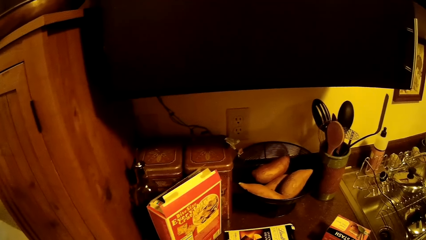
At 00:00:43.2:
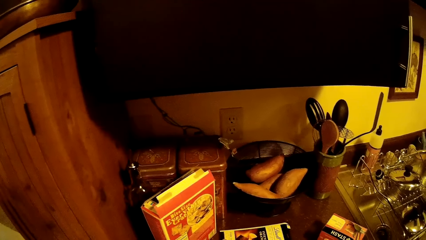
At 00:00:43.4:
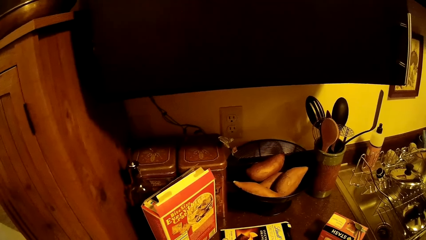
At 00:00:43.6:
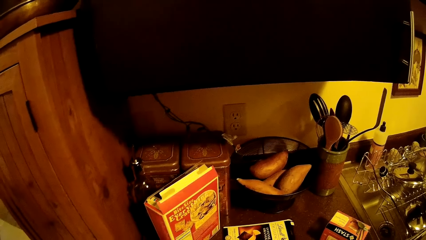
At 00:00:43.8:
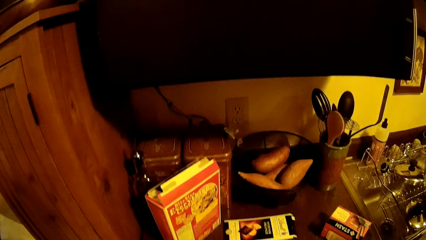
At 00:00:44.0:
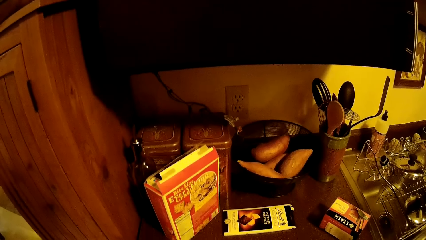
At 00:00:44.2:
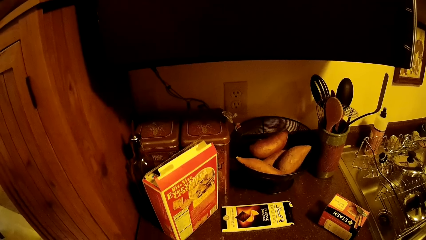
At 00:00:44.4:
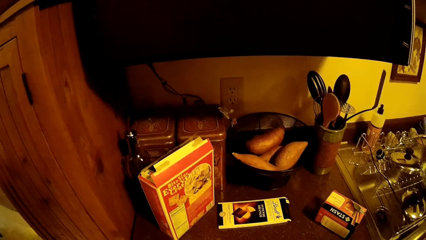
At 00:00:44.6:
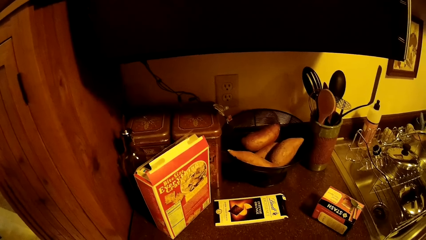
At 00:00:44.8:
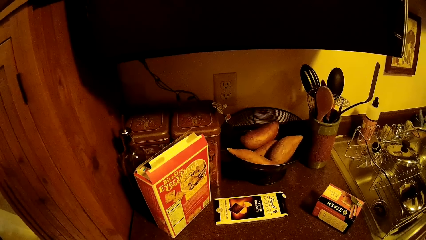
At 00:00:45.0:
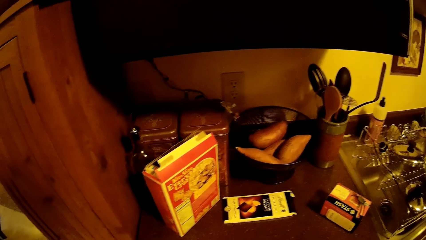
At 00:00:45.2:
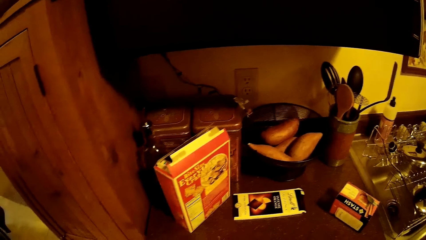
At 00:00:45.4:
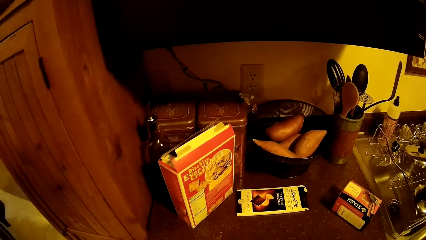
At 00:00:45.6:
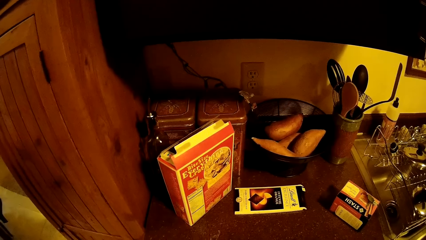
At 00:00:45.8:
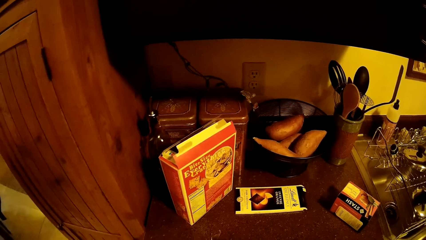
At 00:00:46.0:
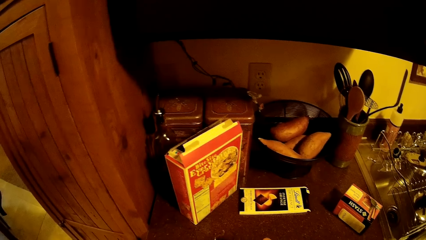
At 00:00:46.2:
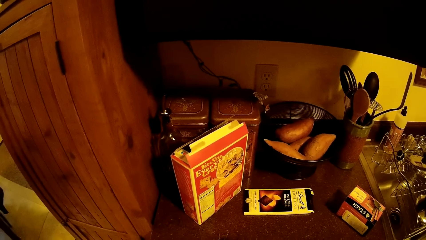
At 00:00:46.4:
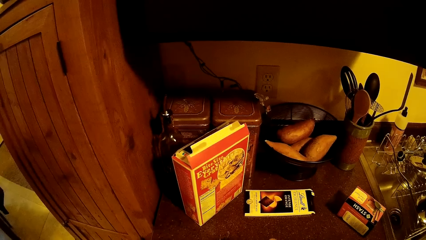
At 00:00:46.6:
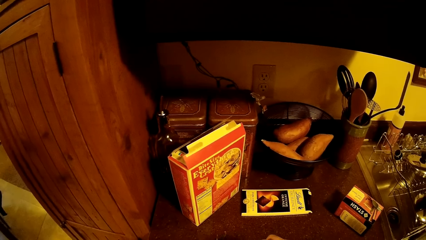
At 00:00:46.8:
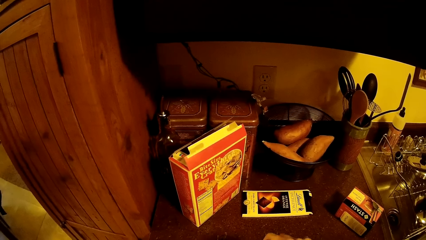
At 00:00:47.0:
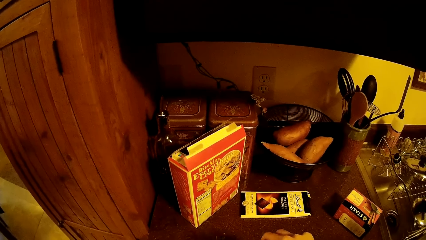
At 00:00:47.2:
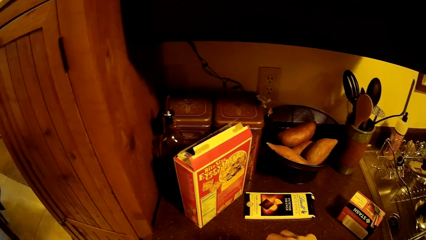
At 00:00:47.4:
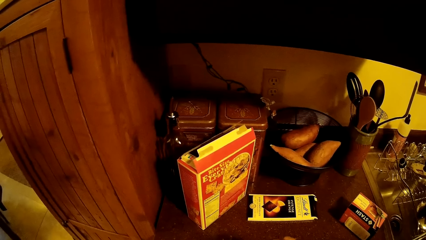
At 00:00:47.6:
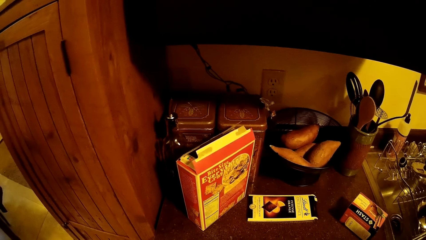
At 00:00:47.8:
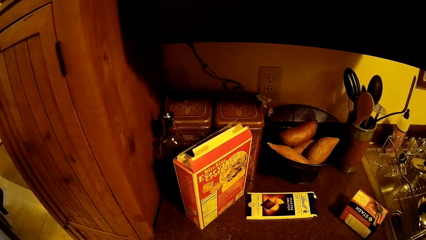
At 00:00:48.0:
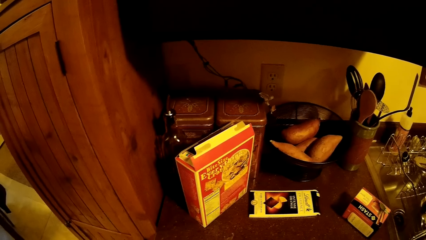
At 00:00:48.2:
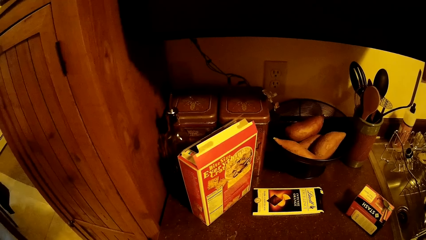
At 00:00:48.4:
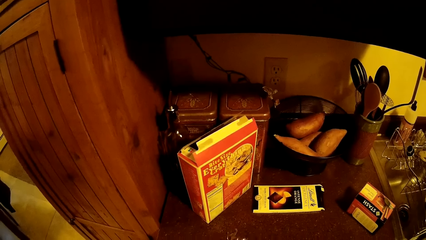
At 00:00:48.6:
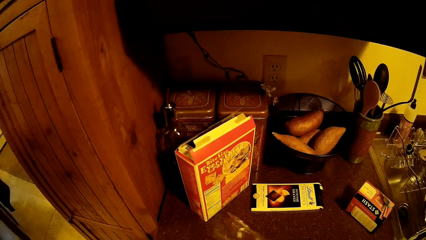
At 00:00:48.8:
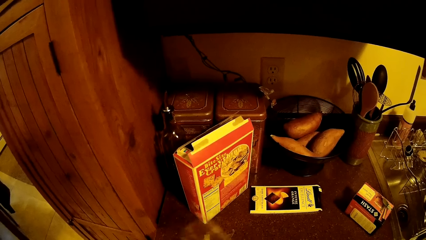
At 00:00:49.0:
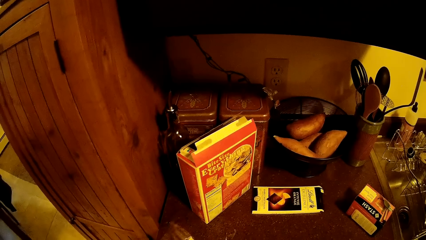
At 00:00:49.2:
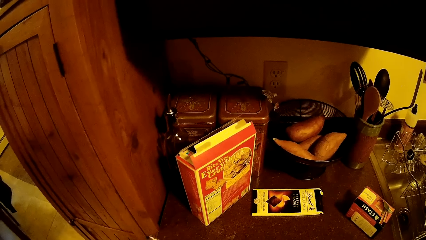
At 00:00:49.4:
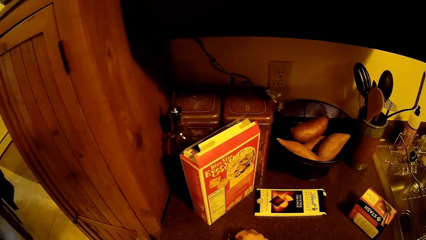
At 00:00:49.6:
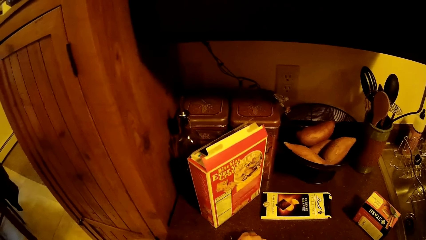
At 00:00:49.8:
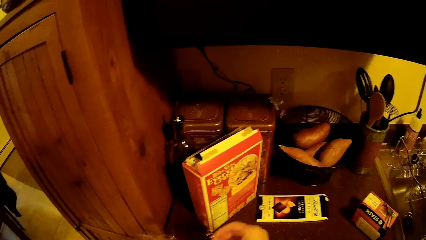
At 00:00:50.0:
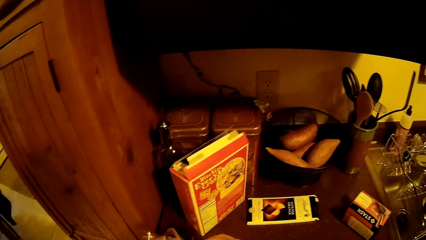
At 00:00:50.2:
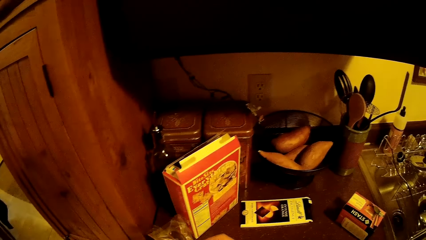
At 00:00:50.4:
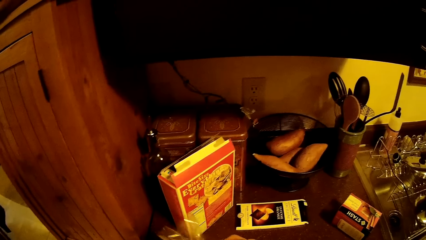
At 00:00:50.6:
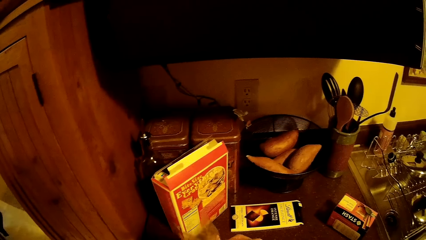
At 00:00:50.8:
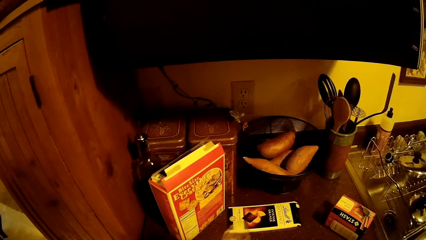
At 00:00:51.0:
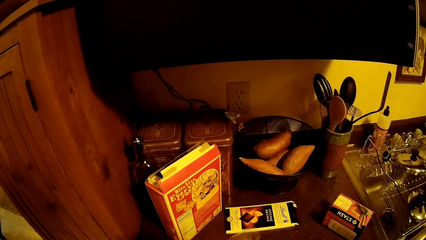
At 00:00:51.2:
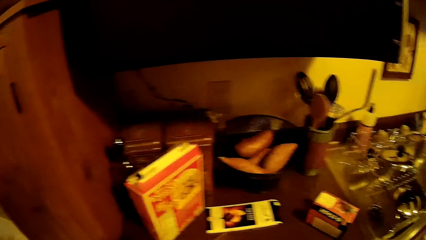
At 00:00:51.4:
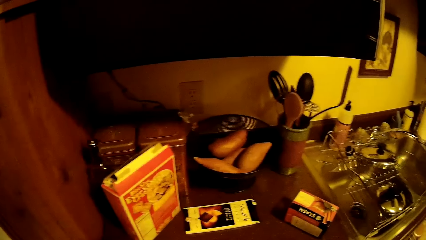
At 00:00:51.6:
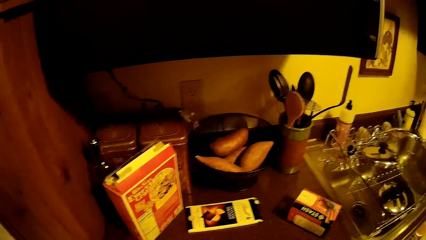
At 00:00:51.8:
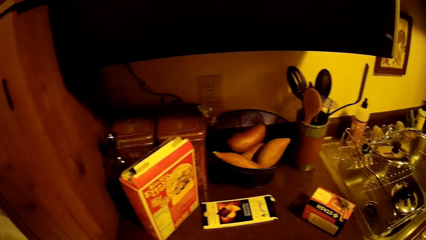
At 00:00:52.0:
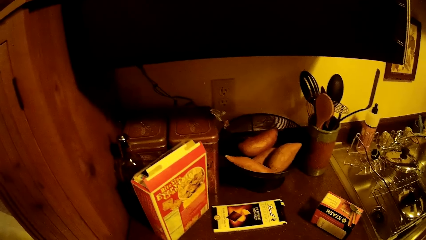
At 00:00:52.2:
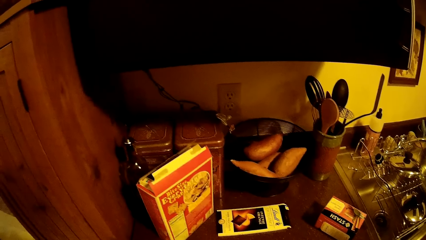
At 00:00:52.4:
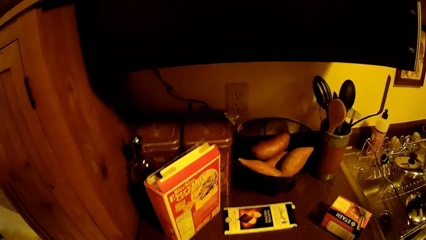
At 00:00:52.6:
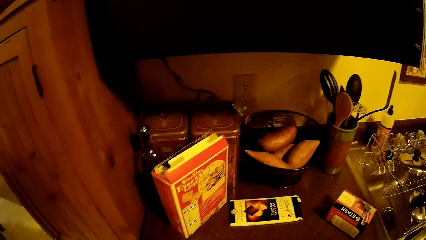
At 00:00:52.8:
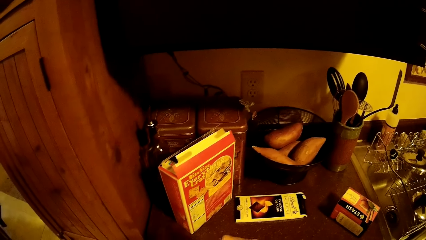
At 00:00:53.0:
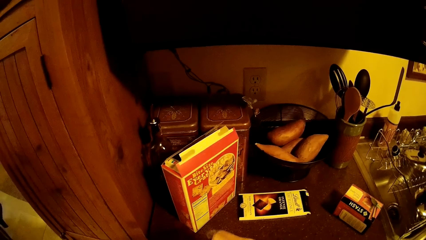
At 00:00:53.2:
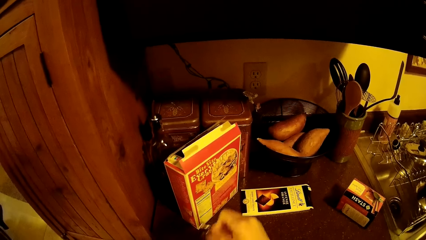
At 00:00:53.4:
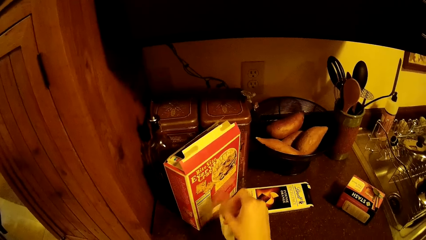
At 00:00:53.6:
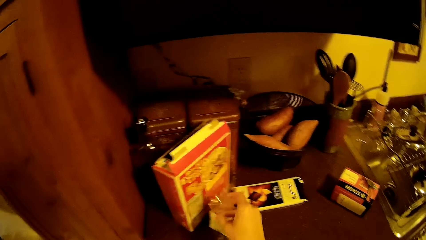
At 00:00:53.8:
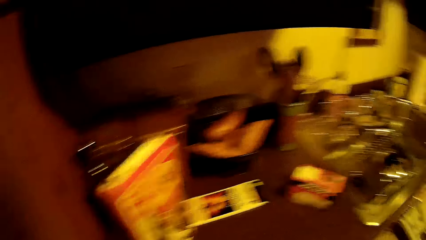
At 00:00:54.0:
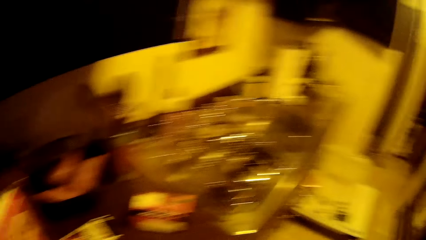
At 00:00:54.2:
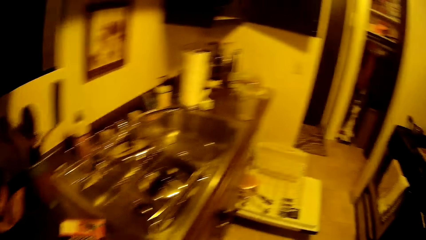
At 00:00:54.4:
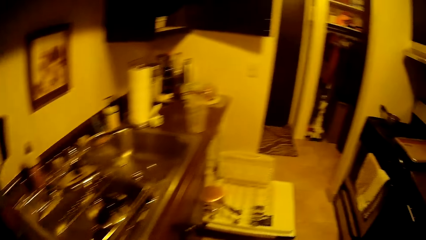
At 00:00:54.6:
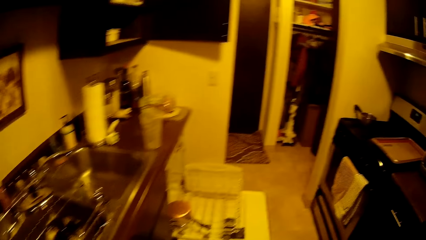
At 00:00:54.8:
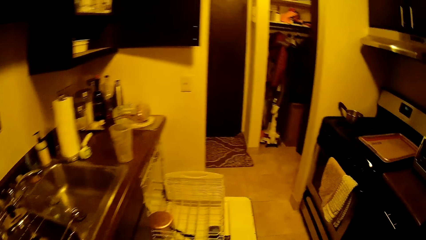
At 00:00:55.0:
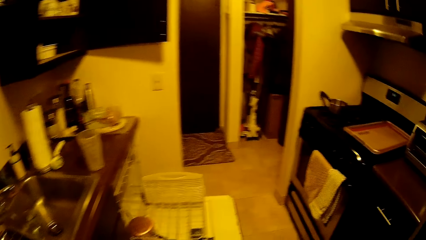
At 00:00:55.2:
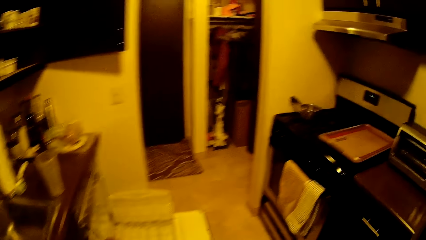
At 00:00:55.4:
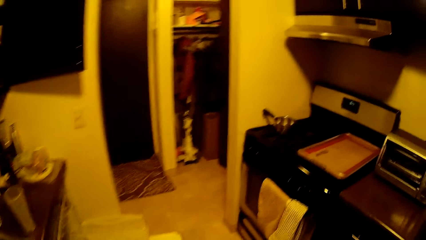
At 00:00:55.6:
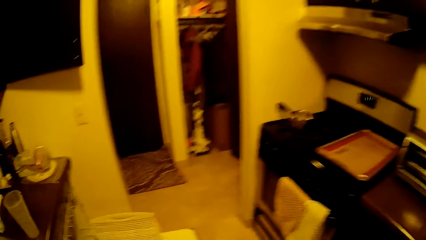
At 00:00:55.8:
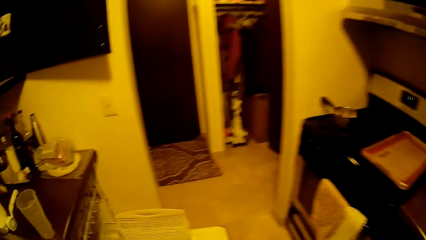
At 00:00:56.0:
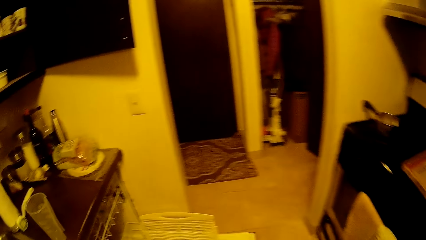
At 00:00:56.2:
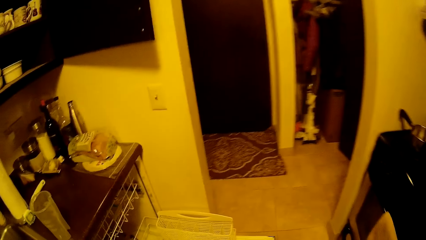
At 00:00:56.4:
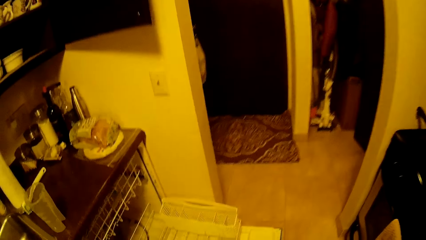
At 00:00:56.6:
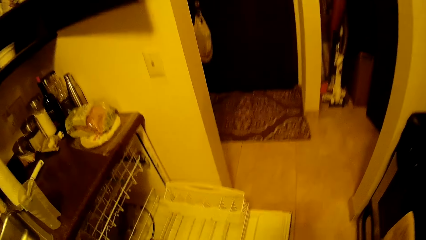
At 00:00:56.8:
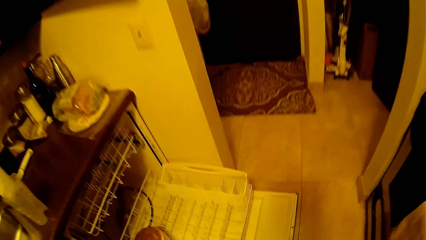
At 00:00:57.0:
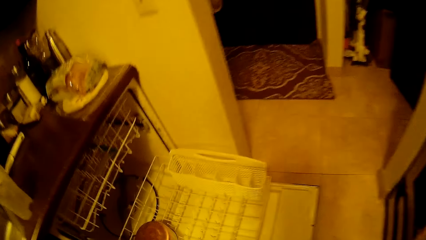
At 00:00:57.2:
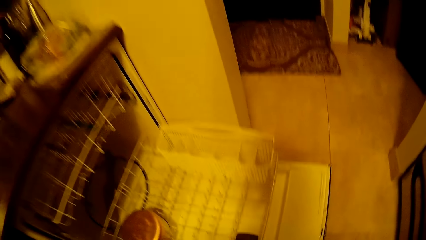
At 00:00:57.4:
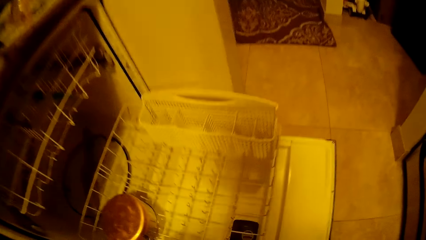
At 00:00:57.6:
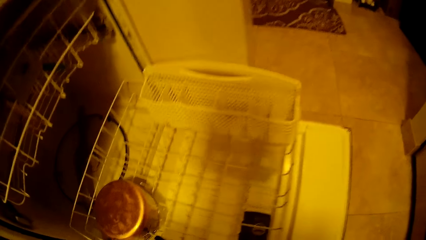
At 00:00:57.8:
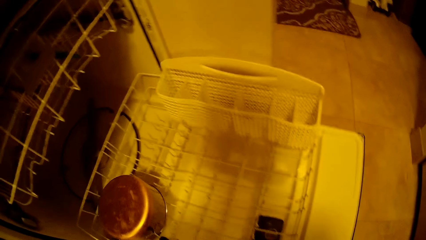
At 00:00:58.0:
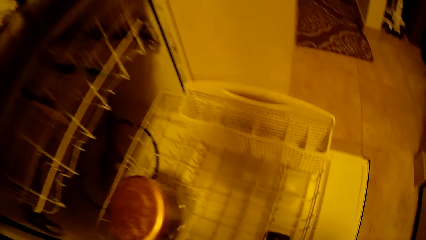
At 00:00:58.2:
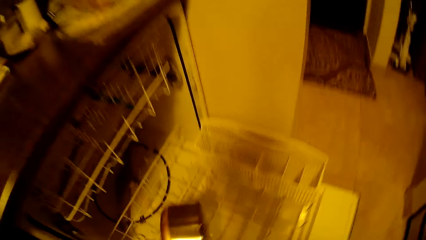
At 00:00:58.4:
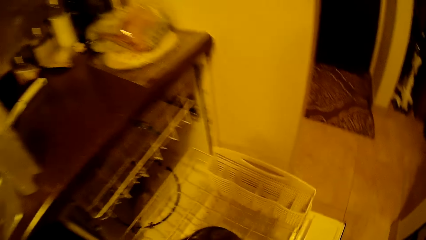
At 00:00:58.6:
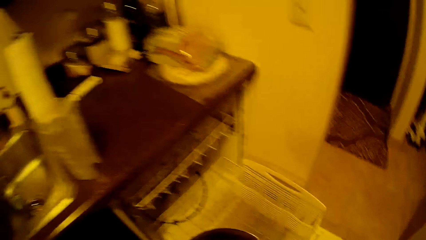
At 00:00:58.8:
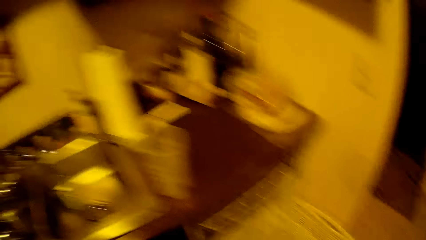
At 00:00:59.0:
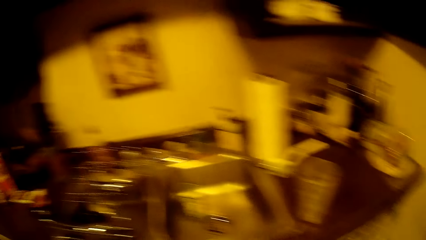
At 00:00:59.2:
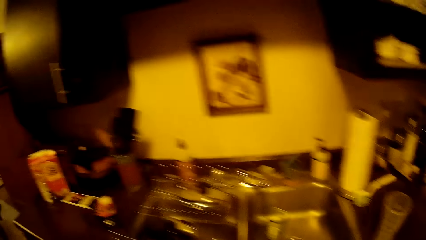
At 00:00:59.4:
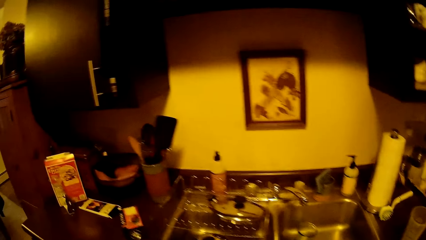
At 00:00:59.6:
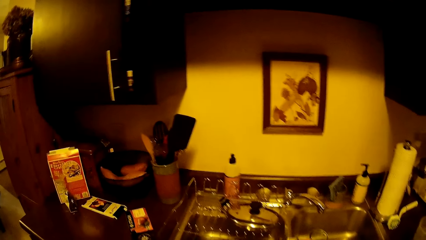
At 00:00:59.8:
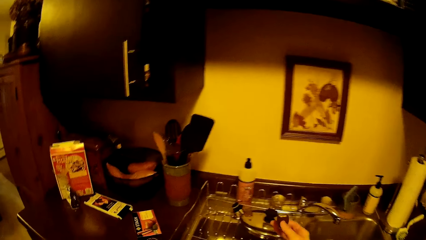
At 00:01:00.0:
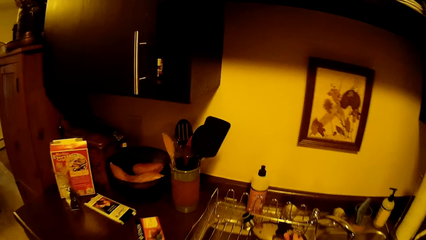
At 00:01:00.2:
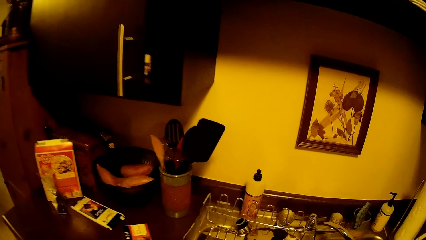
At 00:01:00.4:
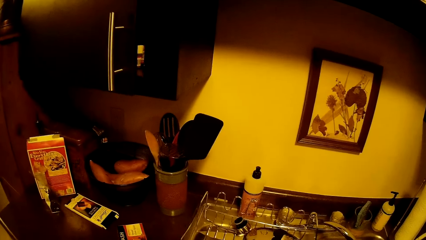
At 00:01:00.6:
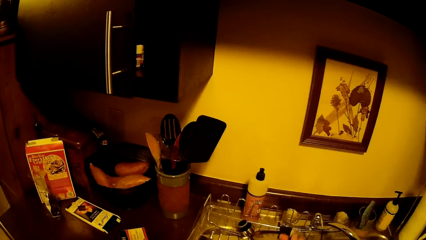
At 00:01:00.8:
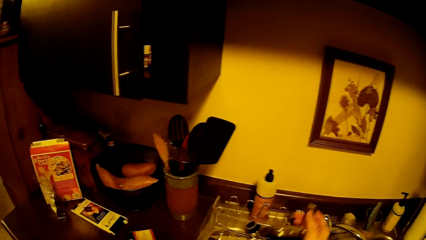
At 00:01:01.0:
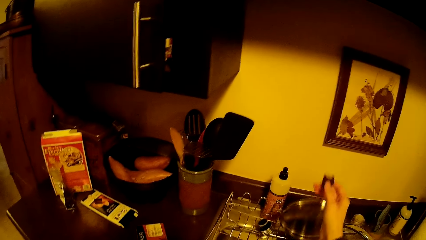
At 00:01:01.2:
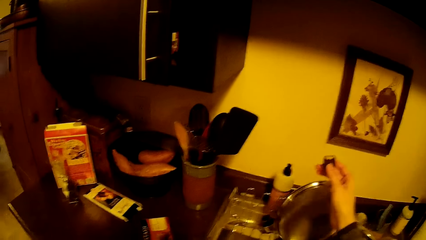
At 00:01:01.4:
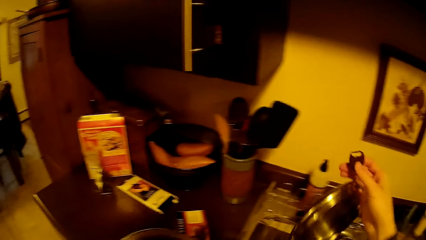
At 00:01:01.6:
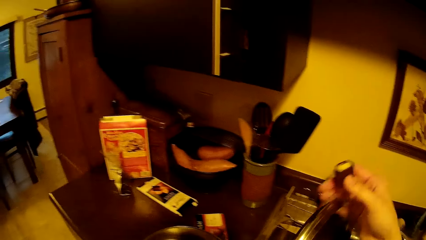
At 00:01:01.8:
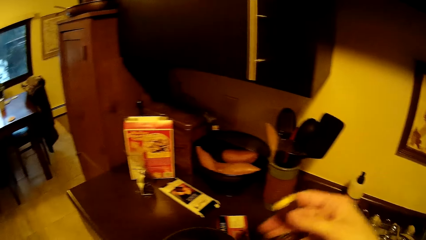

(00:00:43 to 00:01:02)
The camera wearer holds the paper, moves her hand, and holds the paper. She picks up a piece of plastic bag from a table with her right hand. She looks around, moves her hands, and drops the small plastic bag on the table with her right hand. She walks around the house. She picks up a pot from the dishwasher. She walks around the house. She picks up a plate cover from a plate rack with her right hand.
